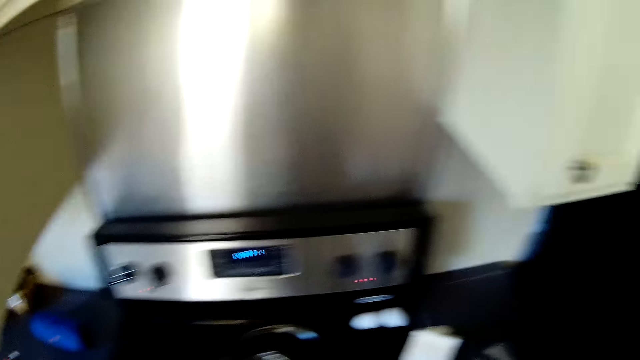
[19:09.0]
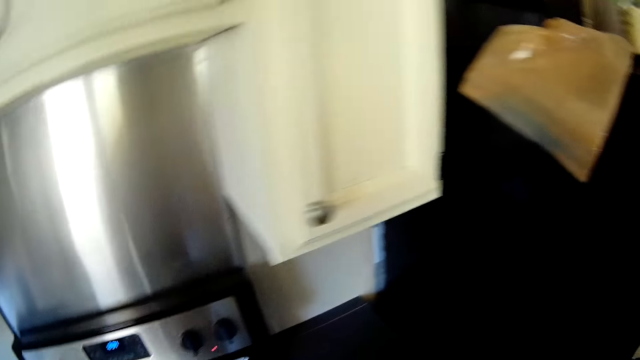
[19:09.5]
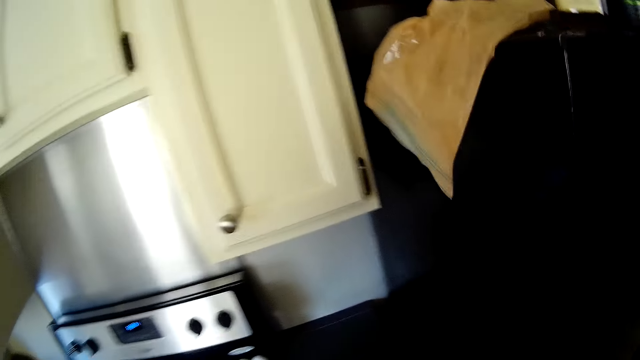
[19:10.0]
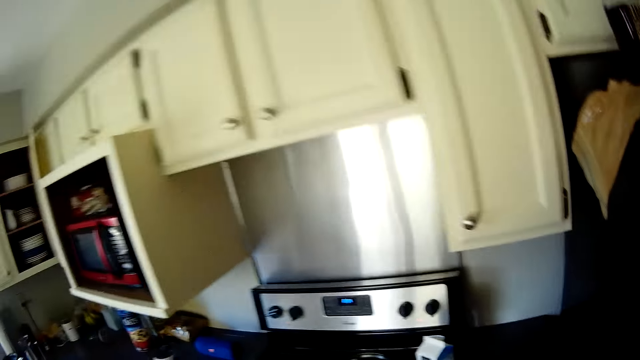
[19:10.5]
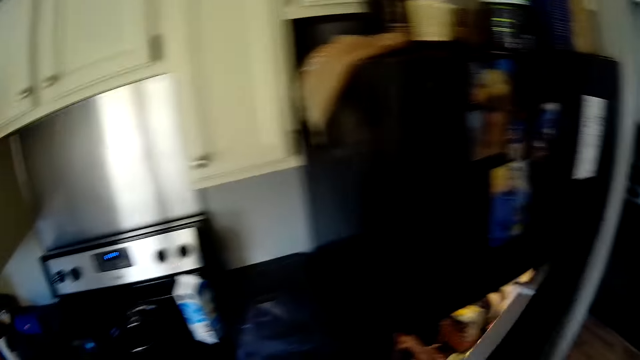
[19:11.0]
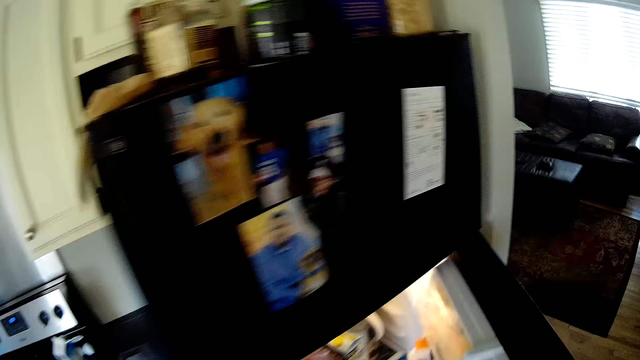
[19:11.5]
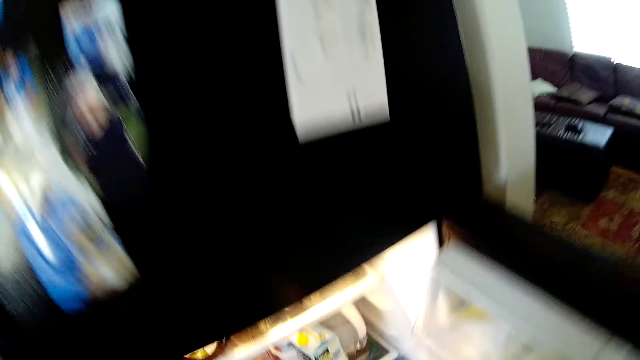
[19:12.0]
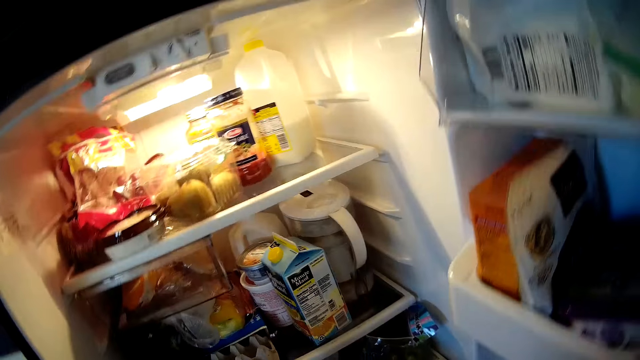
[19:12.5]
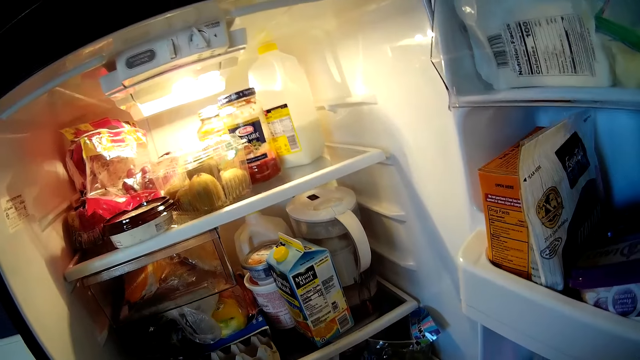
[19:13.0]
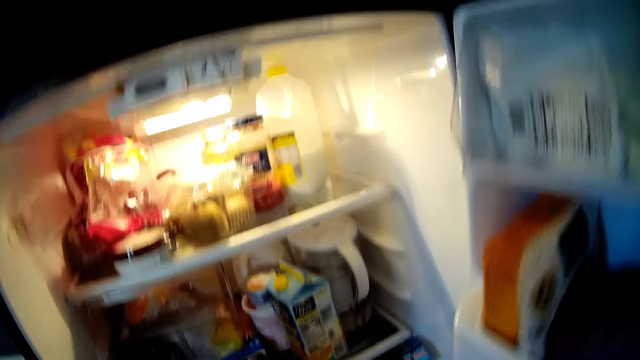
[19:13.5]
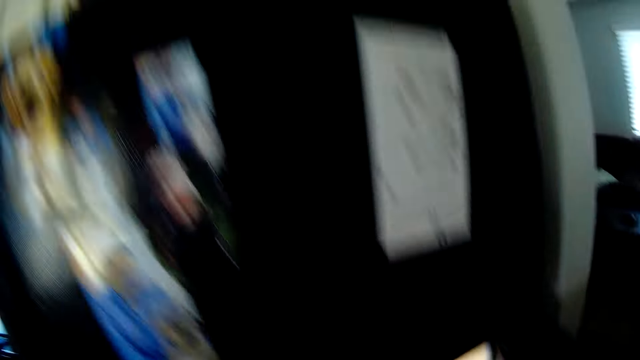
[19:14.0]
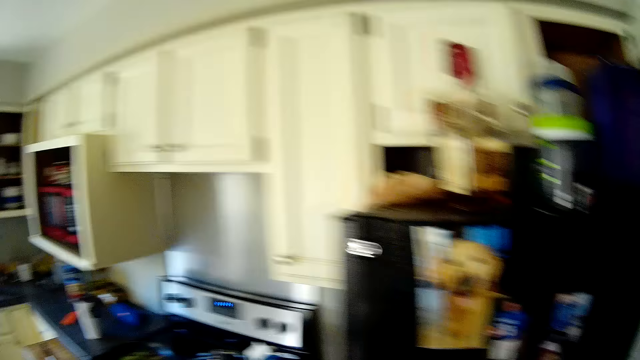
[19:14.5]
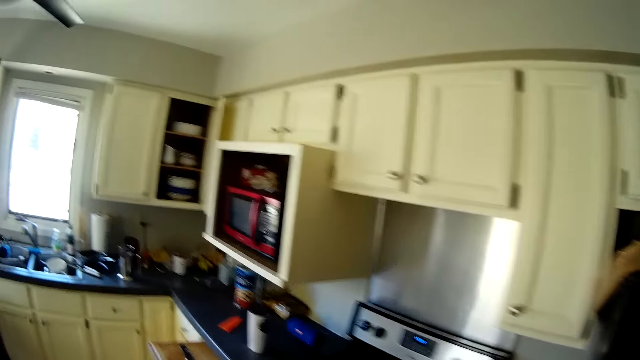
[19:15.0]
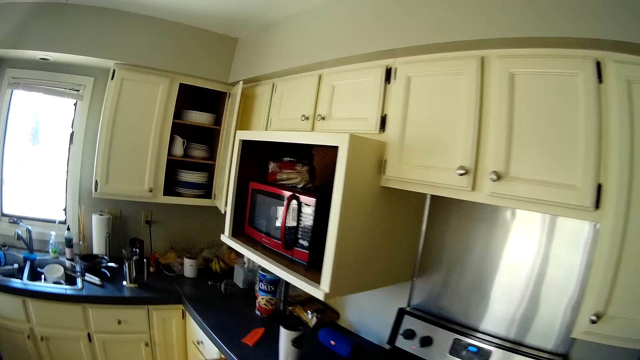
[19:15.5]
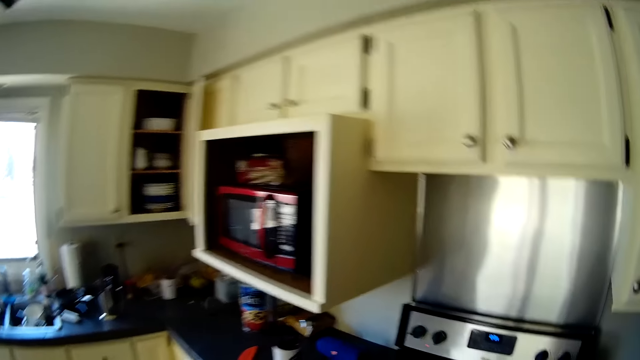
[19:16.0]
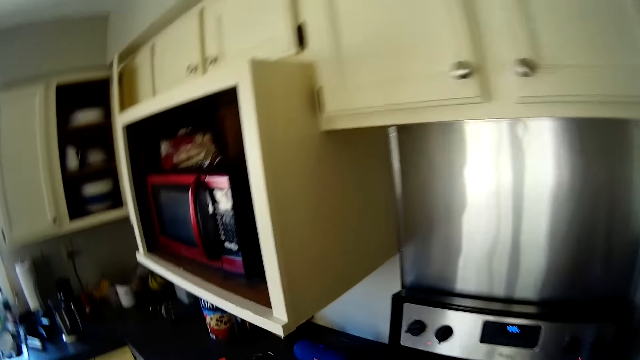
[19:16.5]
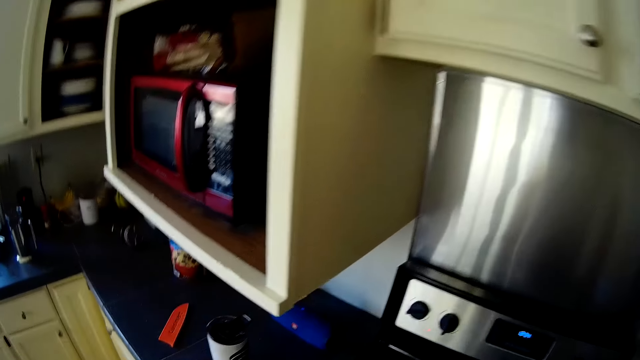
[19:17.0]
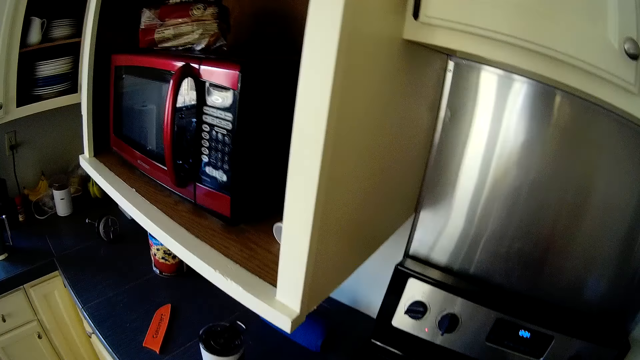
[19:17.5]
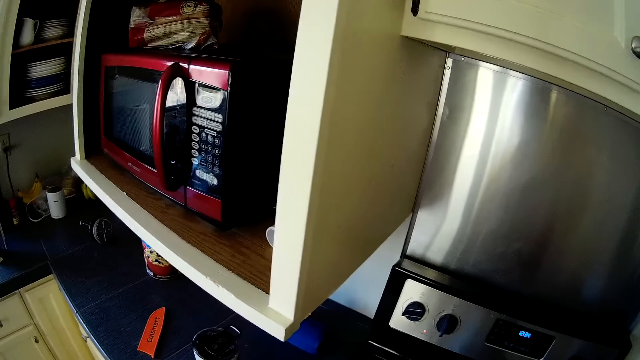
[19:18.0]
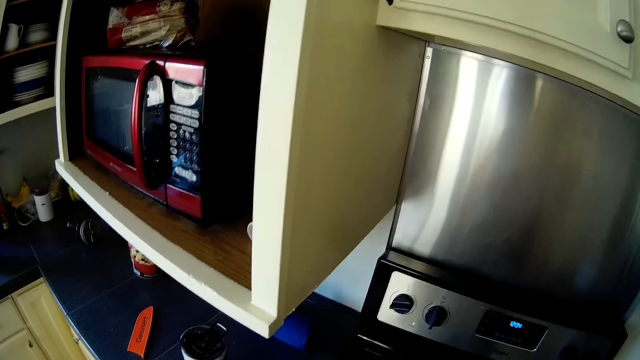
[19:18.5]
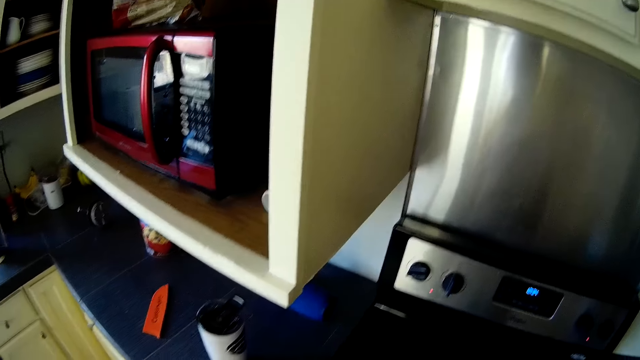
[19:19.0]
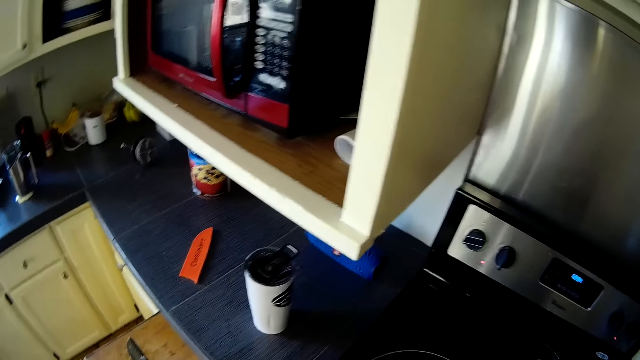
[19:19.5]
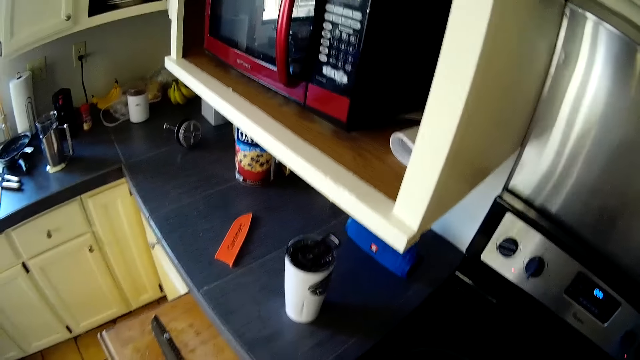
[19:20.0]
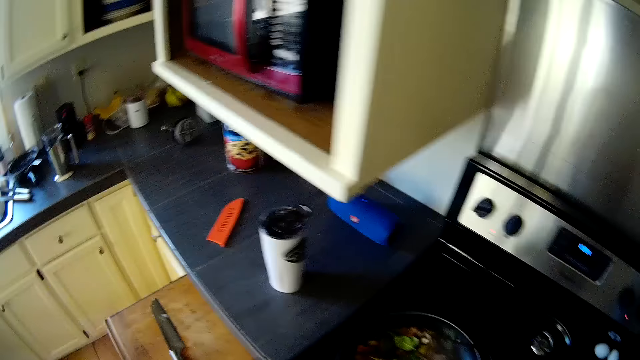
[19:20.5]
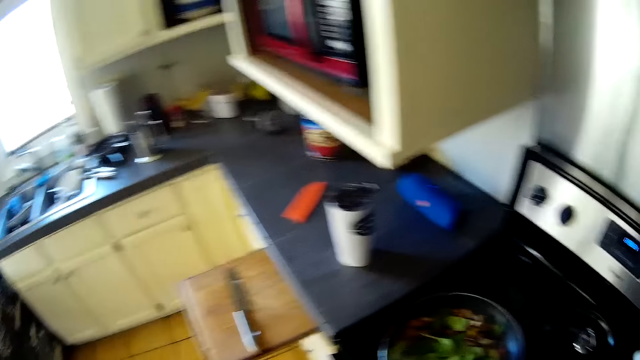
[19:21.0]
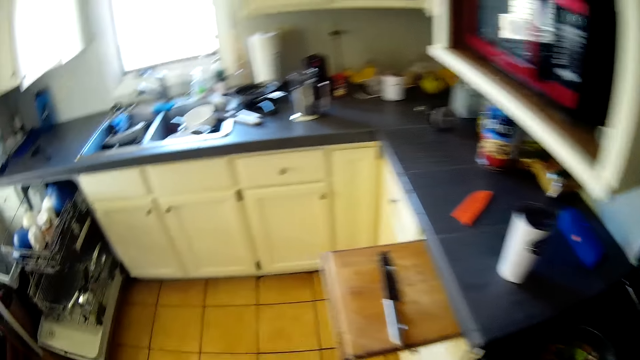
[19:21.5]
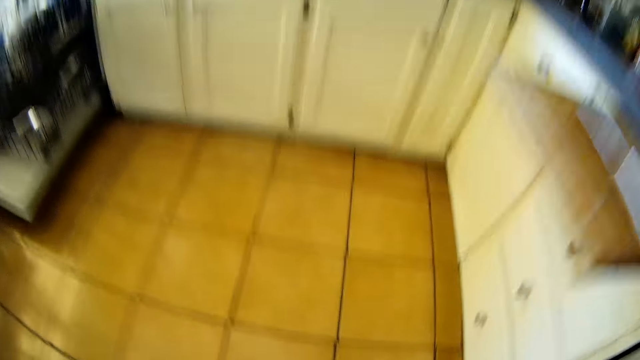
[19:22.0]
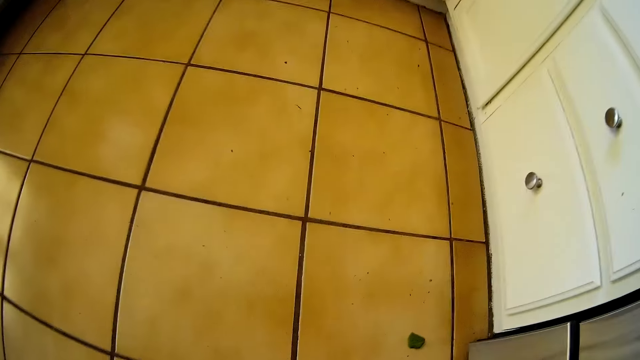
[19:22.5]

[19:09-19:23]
The camera wearer opens a fridge with his right hand. He stares inside the fridge. He moves around the kitchen. He stares around the kitchen.

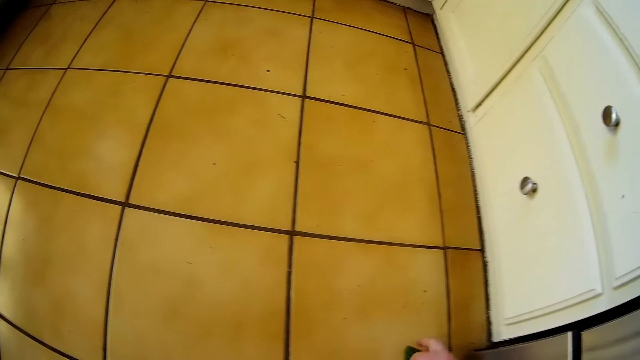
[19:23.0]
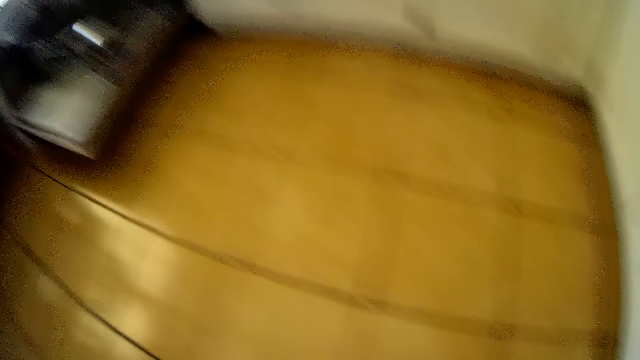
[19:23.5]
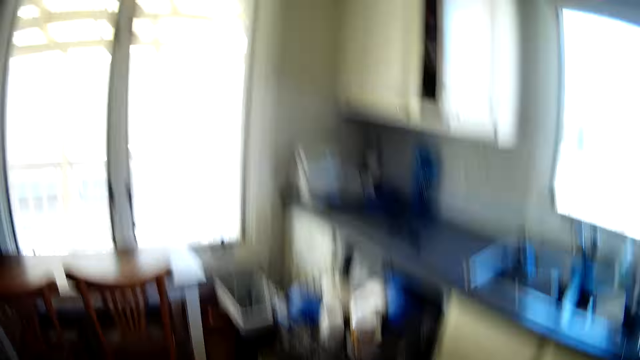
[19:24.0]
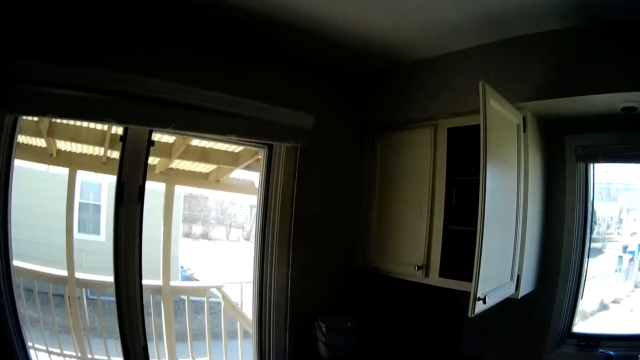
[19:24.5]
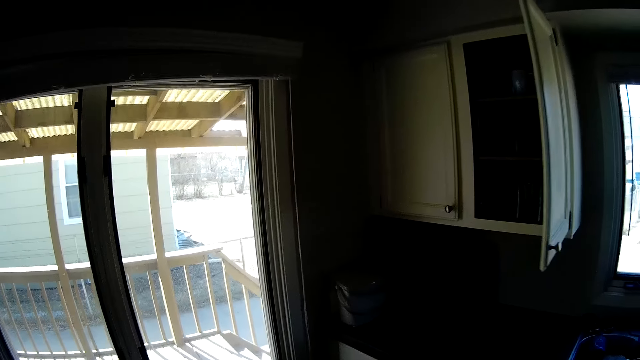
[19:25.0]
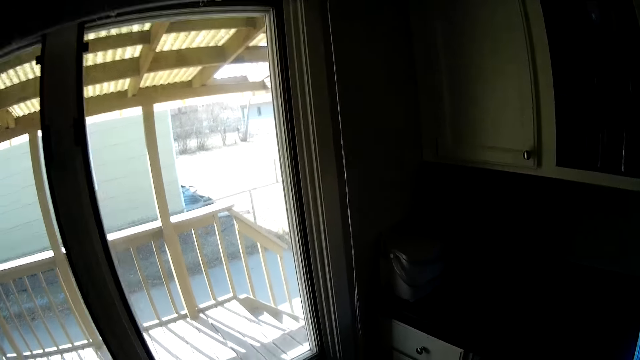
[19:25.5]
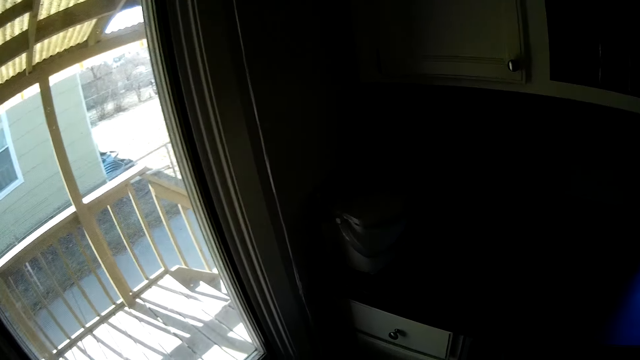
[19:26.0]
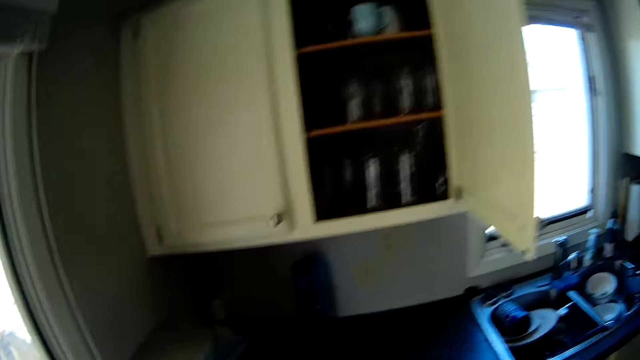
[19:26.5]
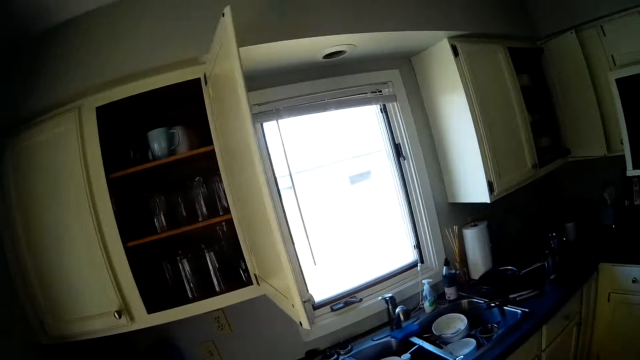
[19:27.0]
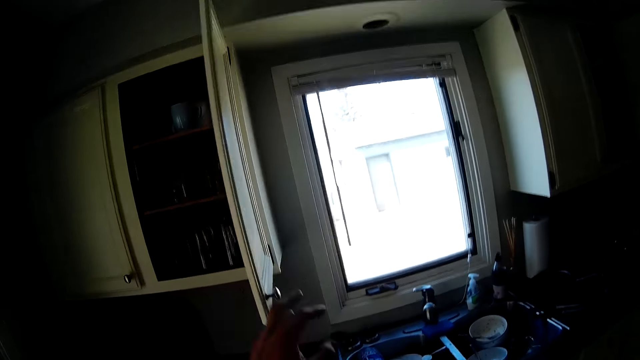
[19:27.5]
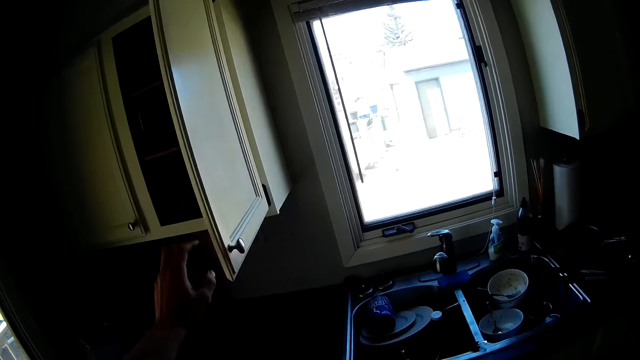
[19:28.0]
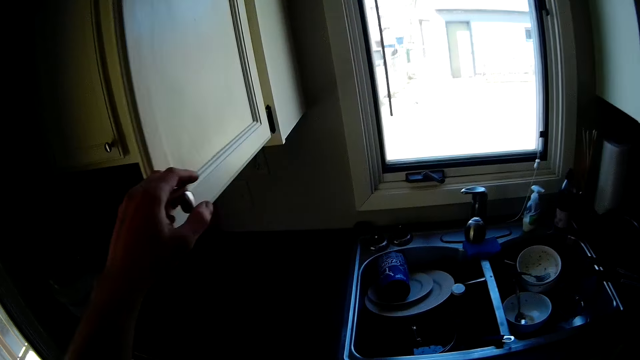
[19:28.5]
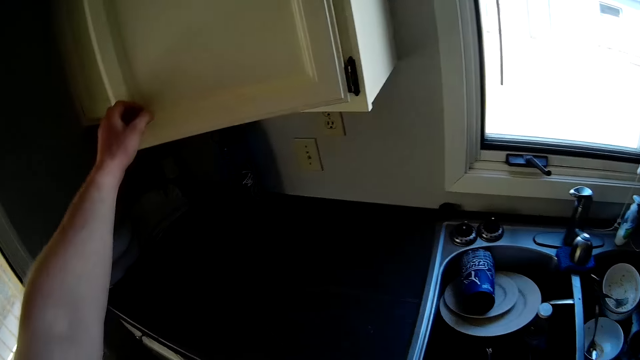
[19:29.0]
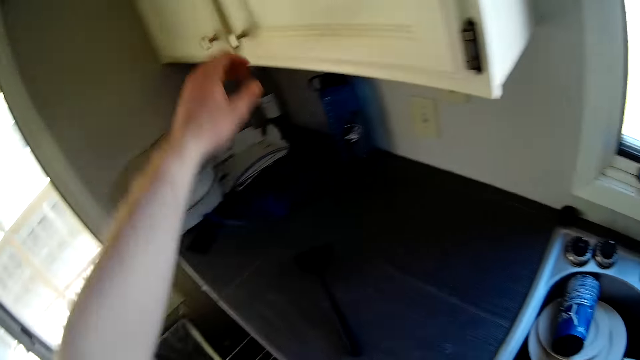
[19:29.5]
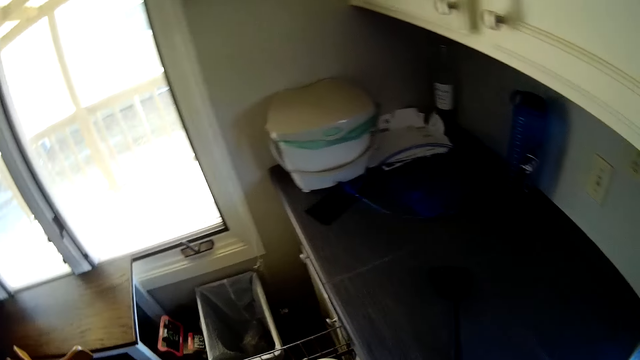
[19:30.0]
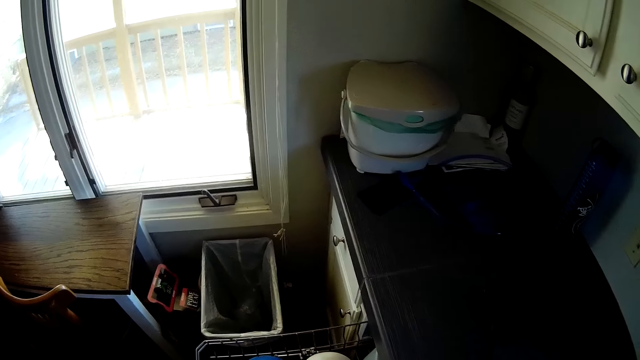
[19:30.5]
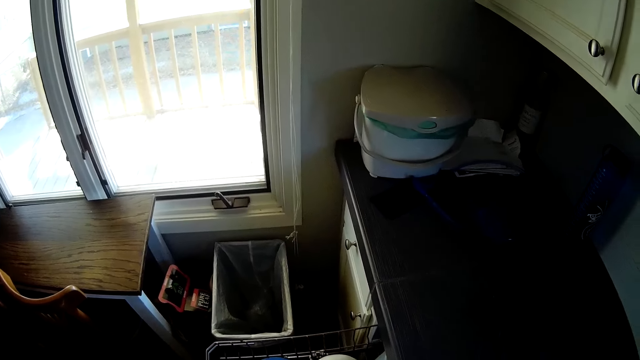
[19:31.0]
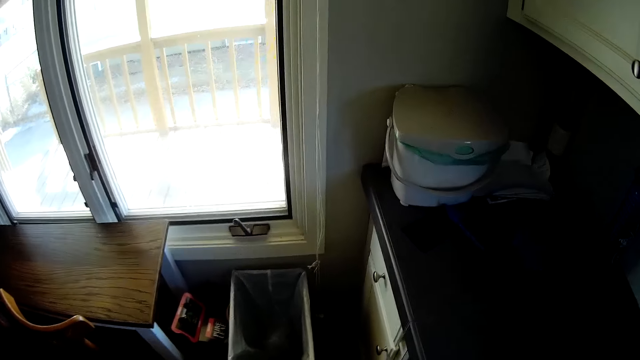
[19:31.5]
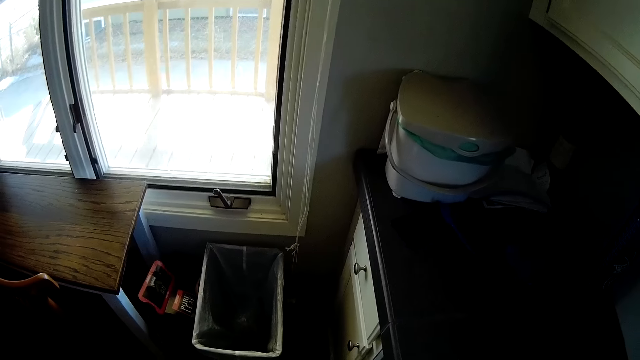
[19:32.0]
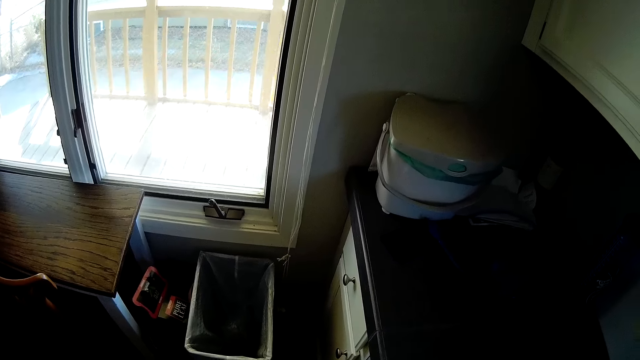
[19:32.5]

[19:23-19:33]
The camera wearer moves around the kitchen. He closes another kitchen cabinet with his left hand. He stares around the kitchen.
